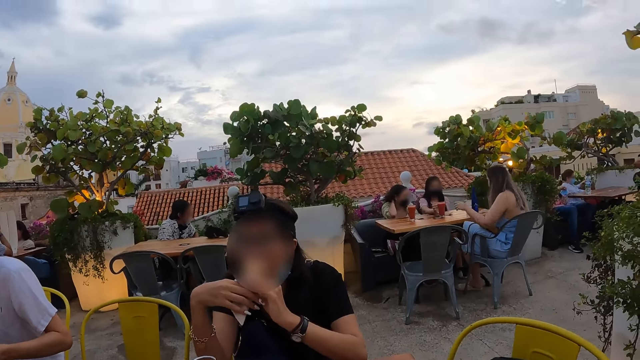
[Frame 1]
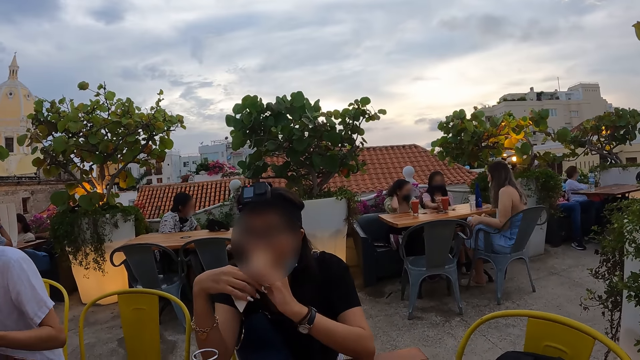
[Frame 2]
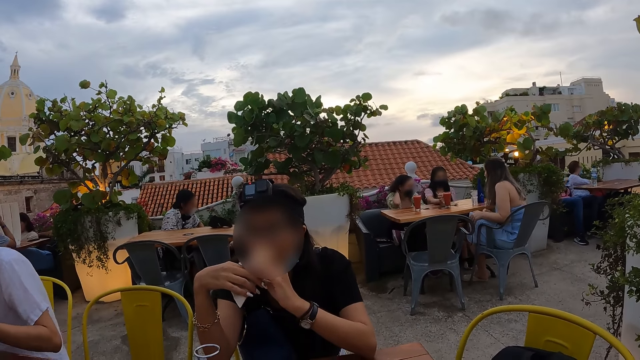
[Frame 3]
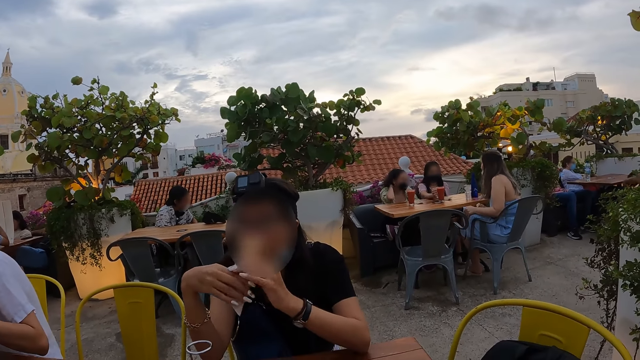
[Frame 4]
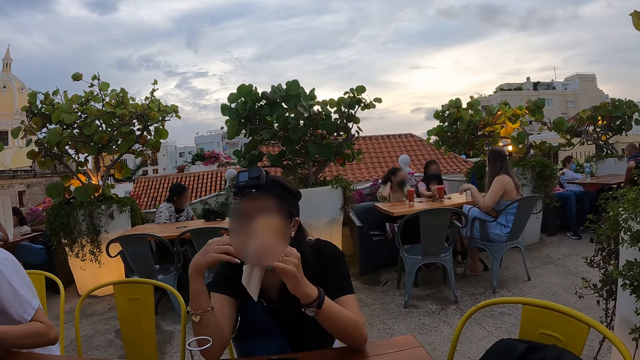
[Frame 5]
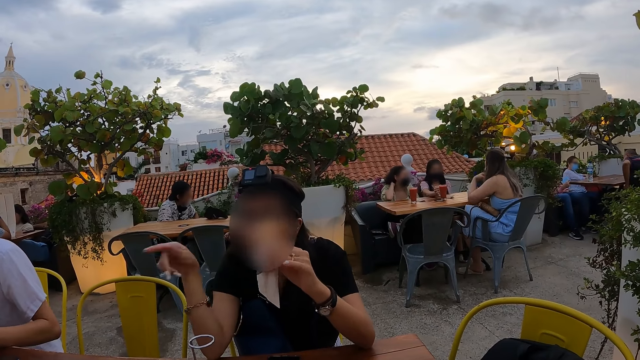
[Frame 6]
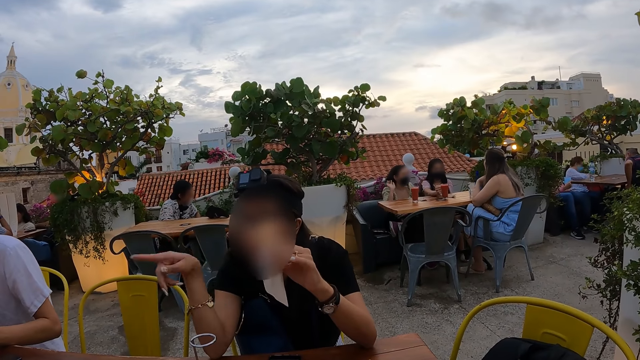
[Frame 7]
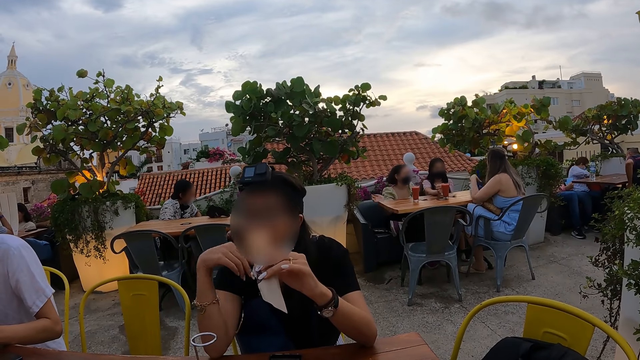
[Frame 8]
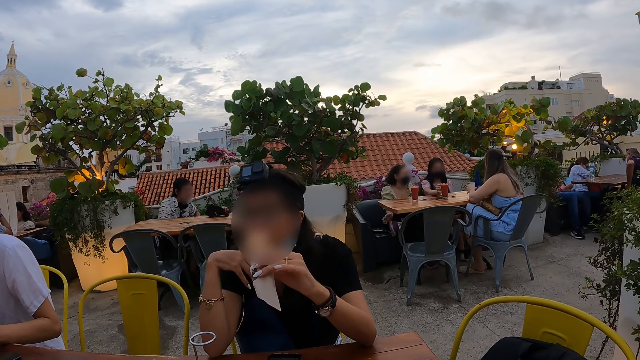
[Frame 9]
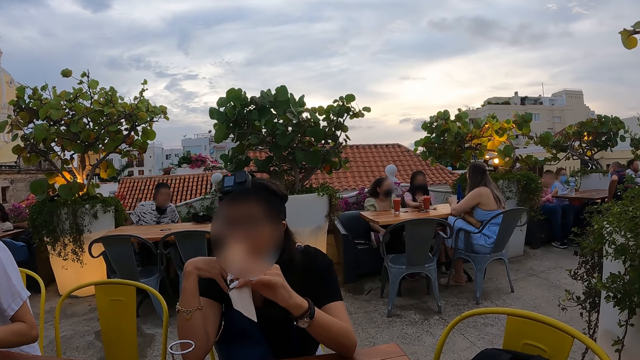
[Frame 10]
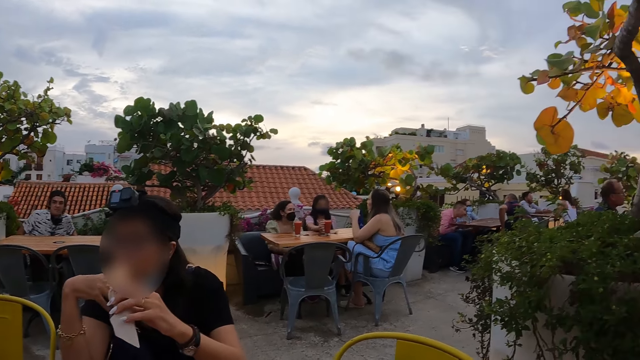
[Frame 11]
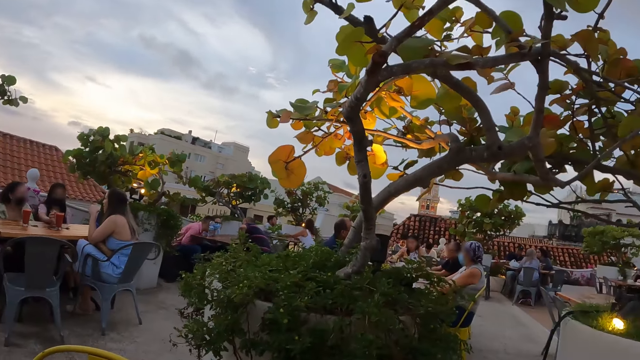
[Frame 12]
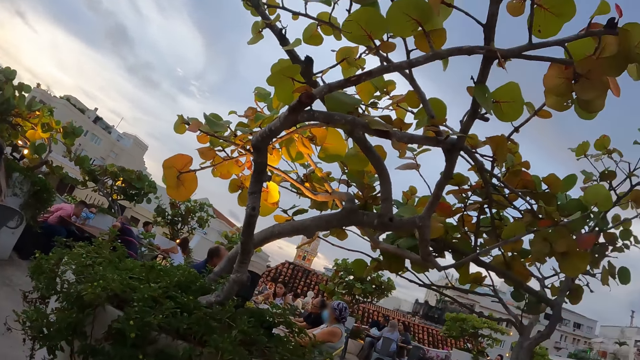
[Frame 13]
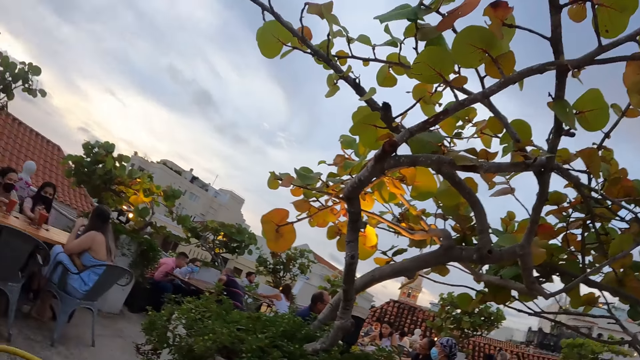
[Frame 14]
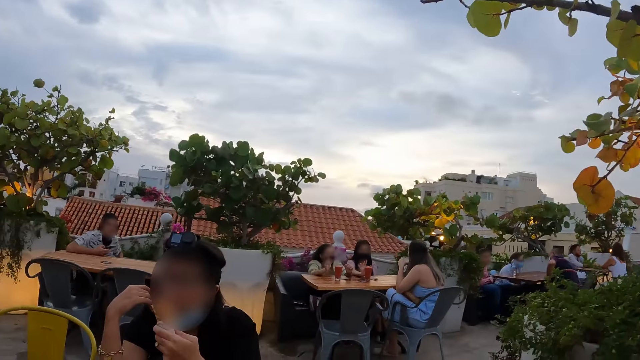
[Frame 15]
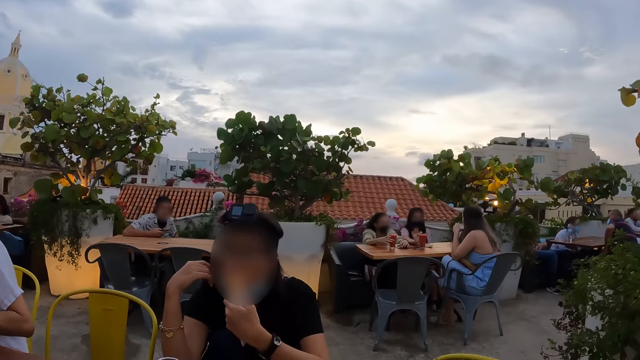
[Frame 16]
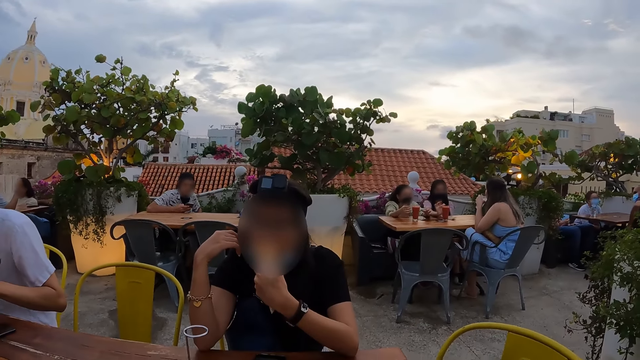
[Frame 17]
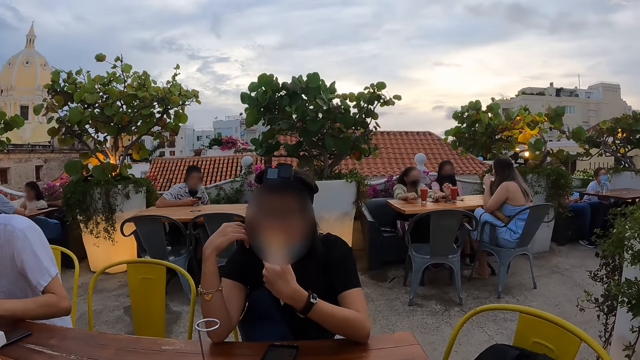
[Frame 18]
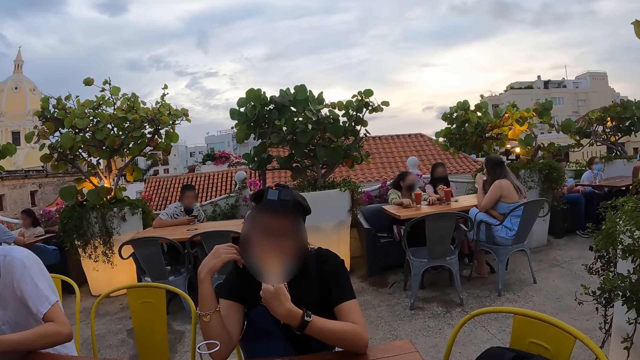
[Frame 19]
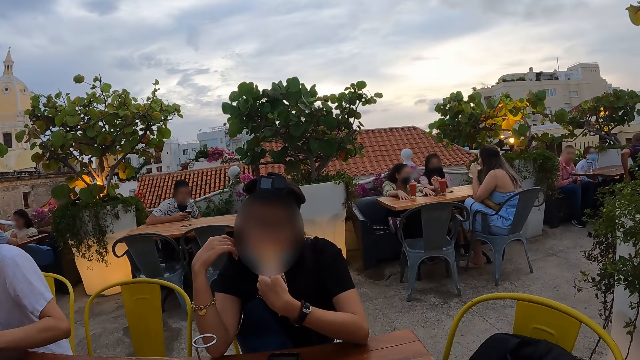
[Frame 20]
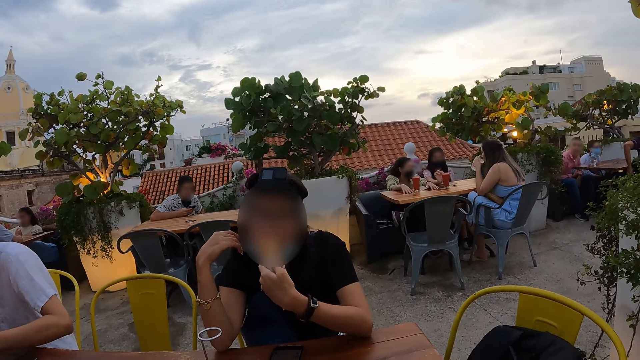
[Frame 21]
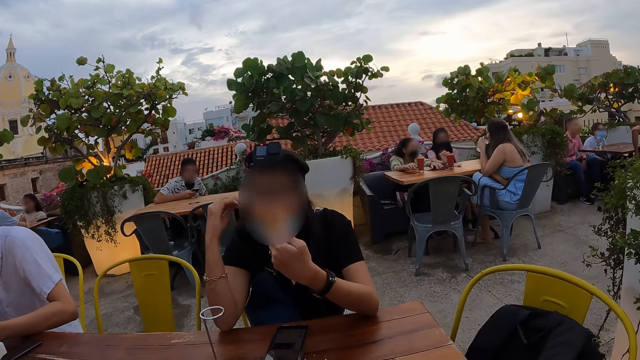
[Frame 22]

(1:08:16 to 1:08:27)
The camera wearer looks around. They look at a woman.

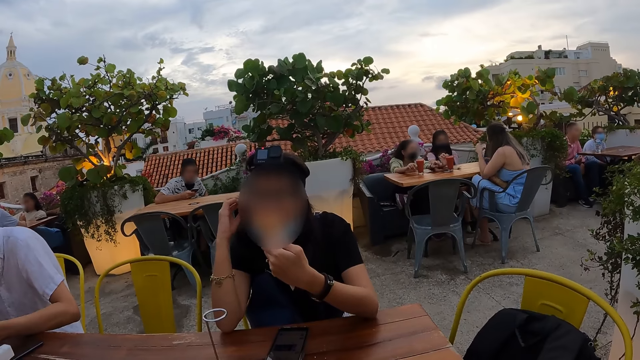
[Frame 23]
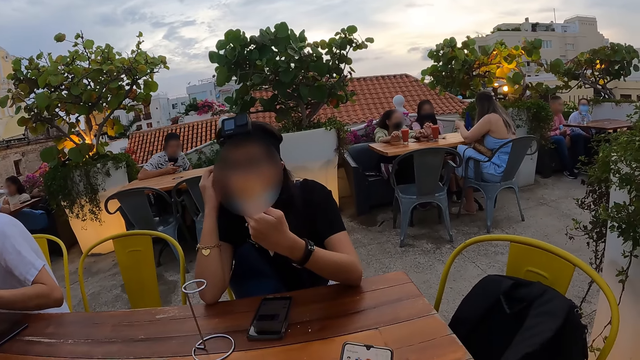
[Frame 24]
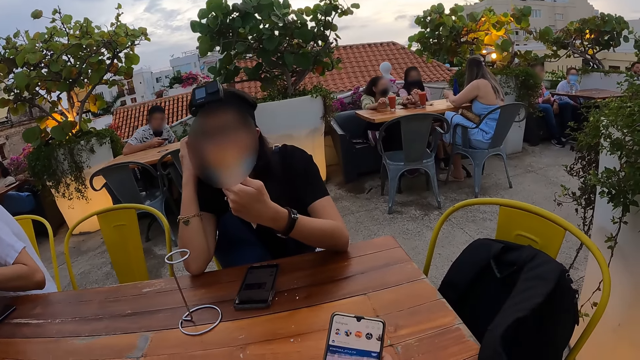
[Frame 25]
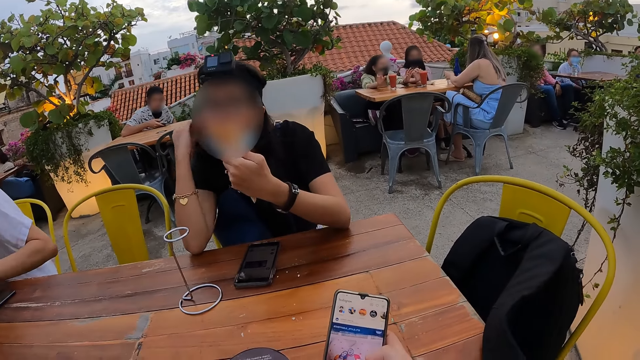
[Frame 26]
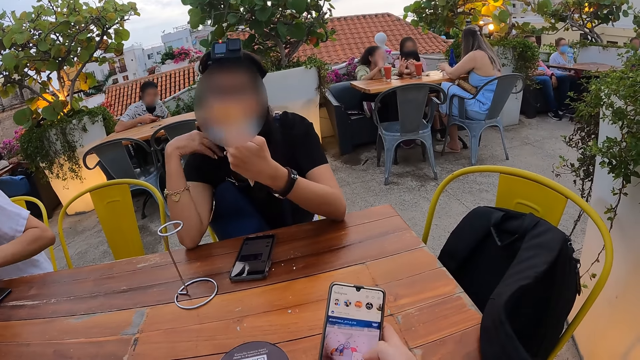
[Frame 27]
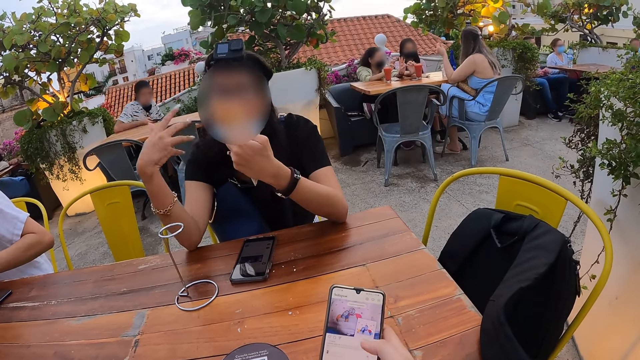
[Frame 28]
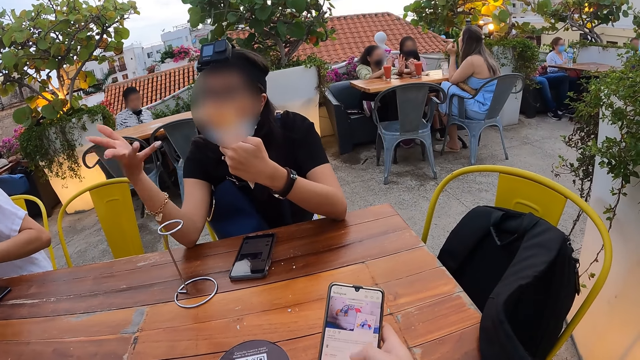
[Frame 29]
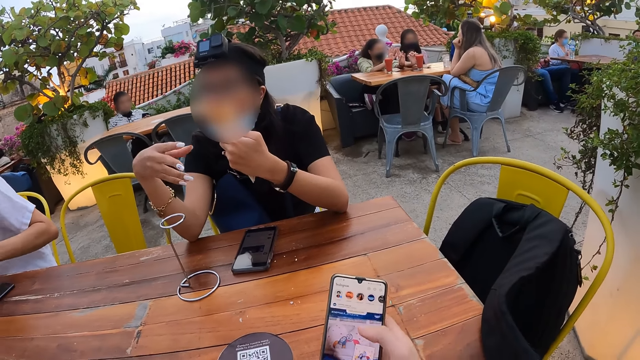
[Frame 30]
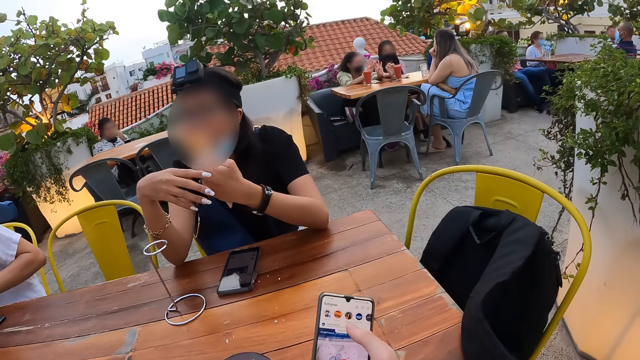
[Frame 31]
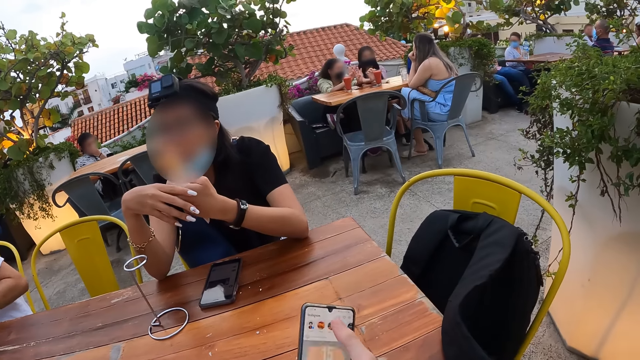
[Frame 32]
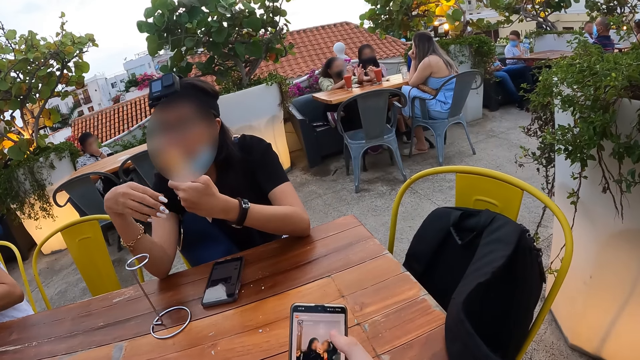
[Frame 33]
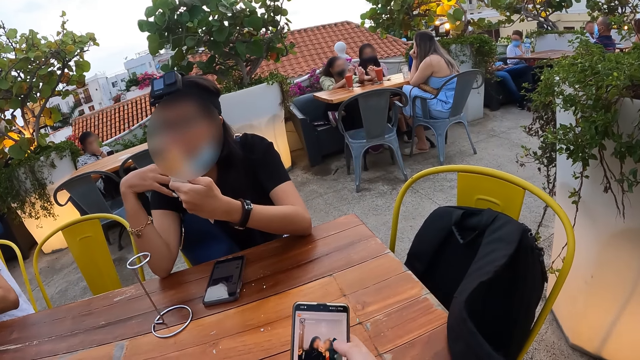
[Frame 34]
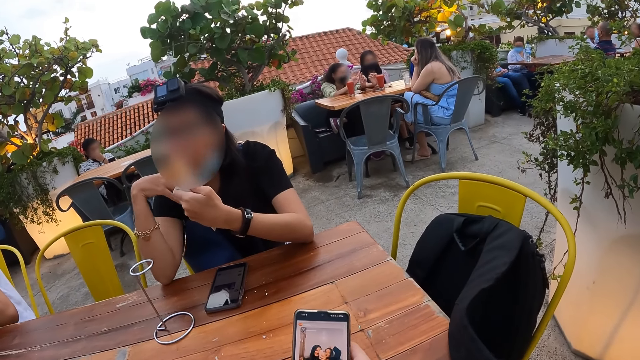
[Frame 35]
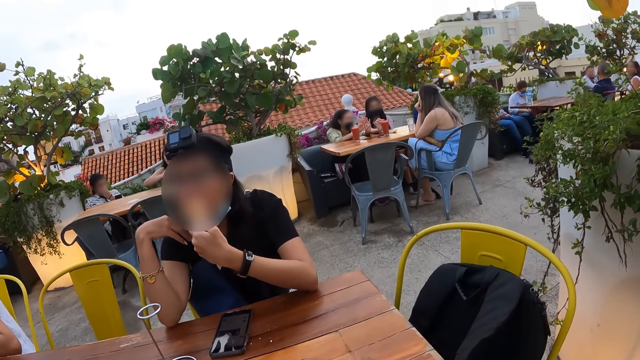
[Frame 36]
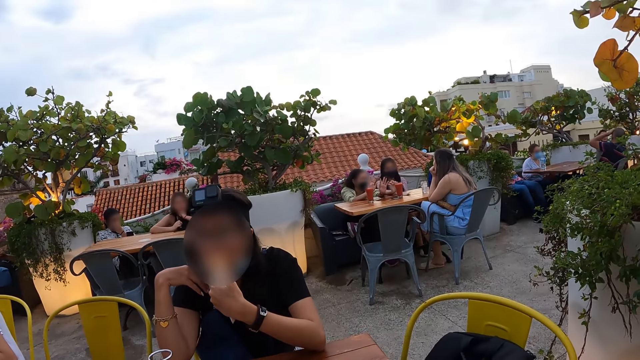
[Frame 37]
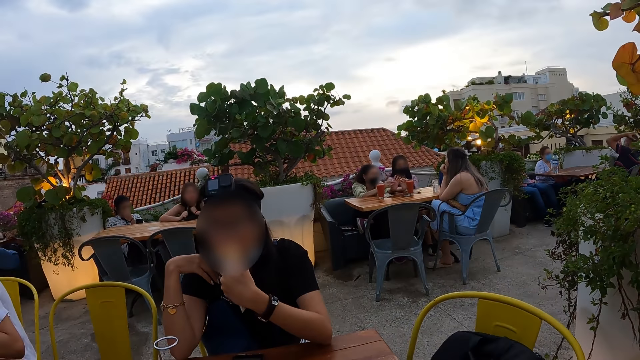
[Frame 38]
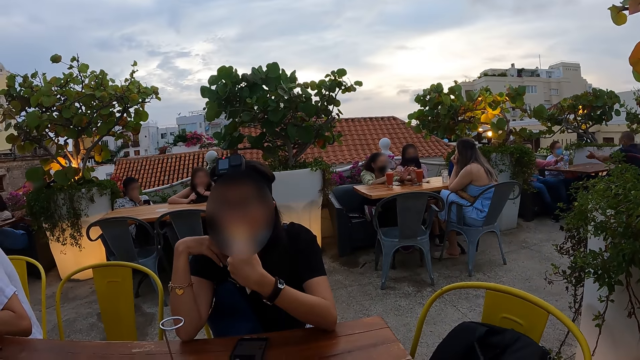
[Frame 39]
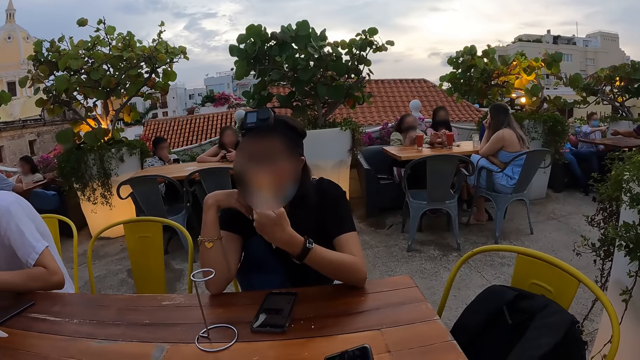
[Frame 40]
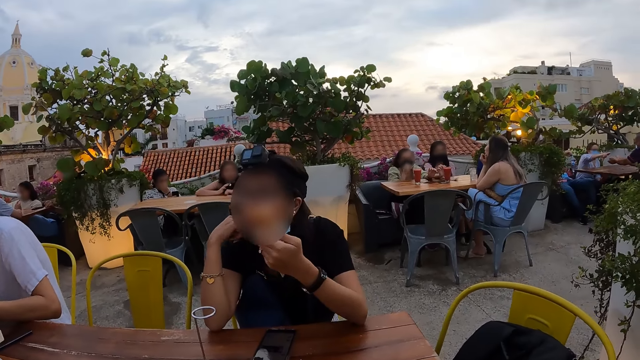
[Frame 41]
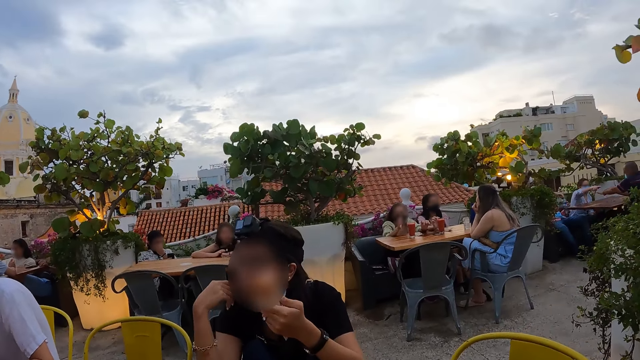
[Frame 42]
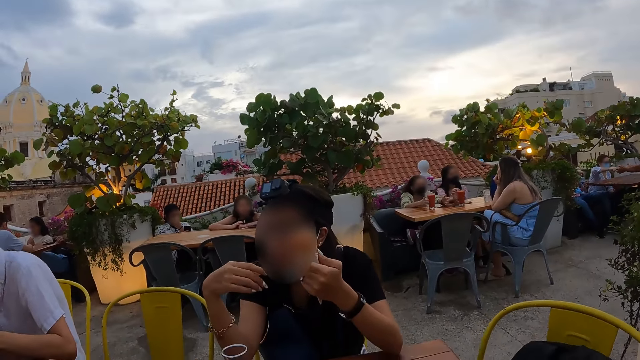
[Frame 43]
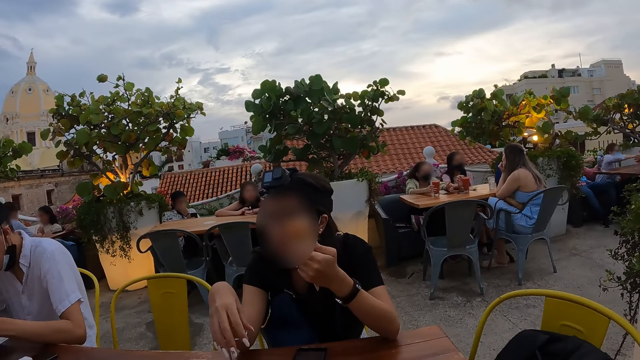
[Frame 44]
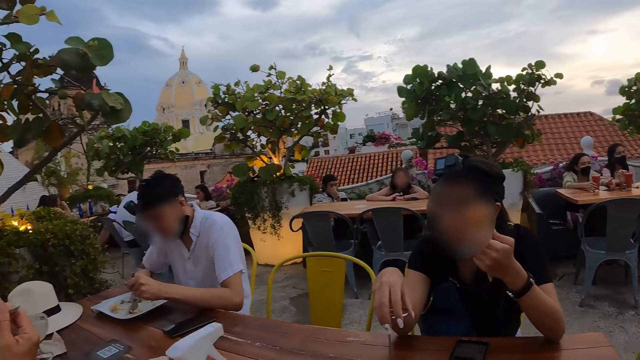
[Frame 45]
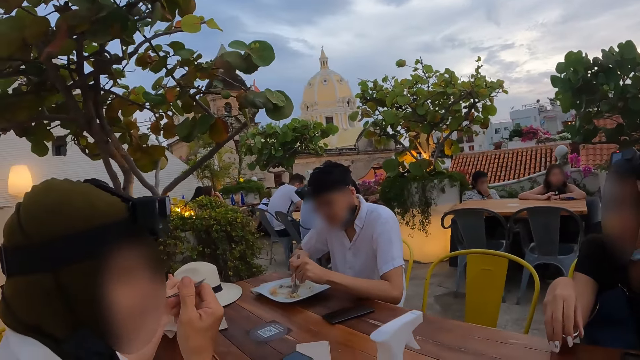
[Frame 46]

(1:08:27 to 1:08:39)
The camera wearer operates a phone with her right hand. A woman eats the cone waffle with her left hand. The camera wearer looks at a woman. The first woman adjusts a table cutlery holder on the table with her right hand. Another woman eats ice cream with the spoon in her right hand. A man cuts potato cheese on the plate on the table with the fork in his right hand. The camera wearer looks at another woman.
